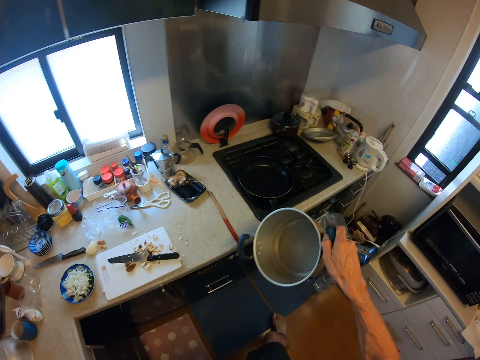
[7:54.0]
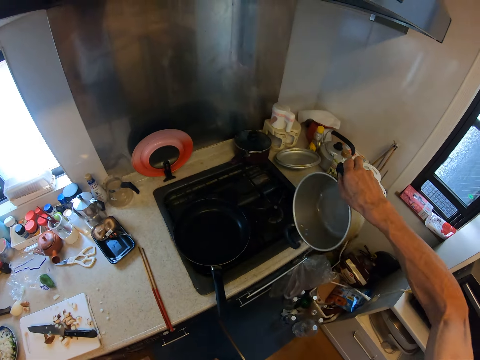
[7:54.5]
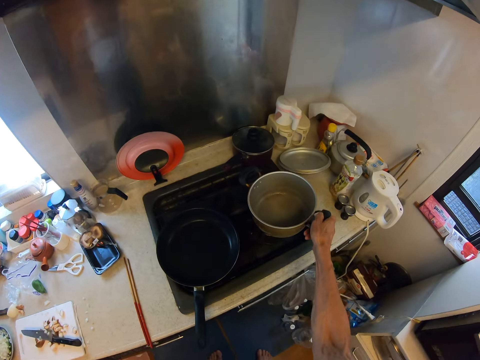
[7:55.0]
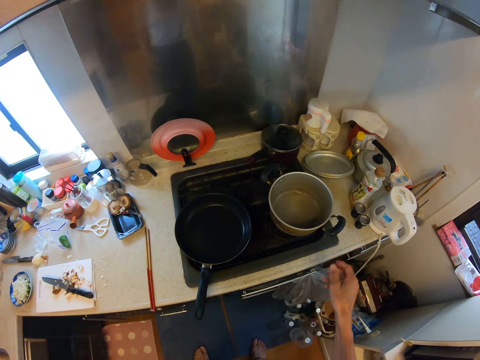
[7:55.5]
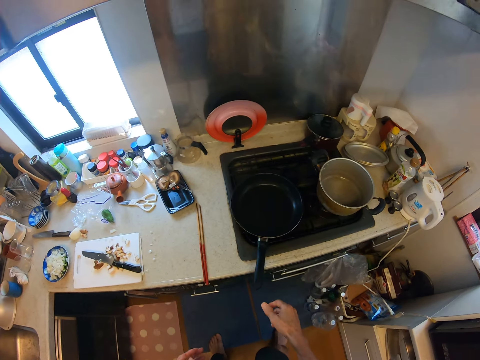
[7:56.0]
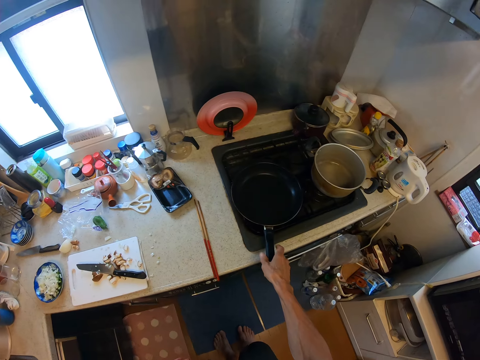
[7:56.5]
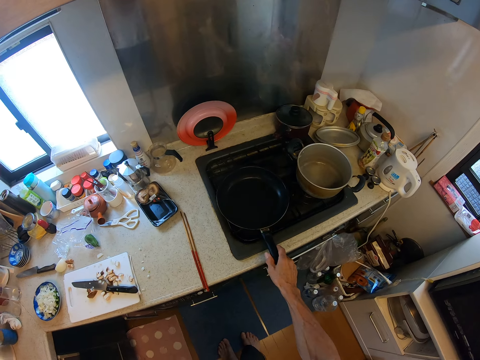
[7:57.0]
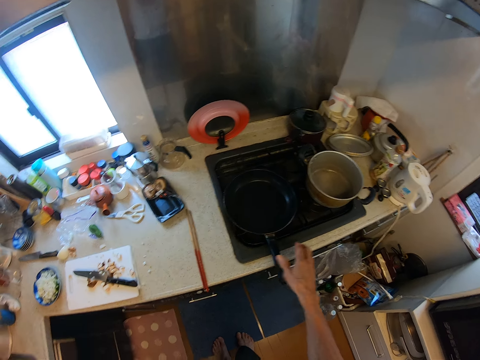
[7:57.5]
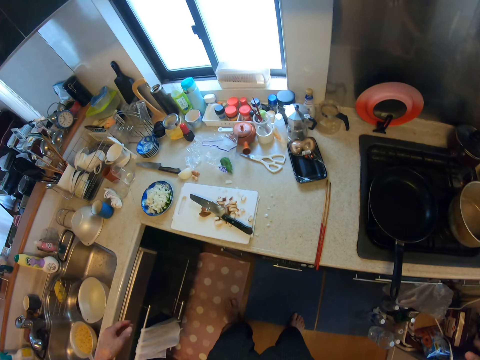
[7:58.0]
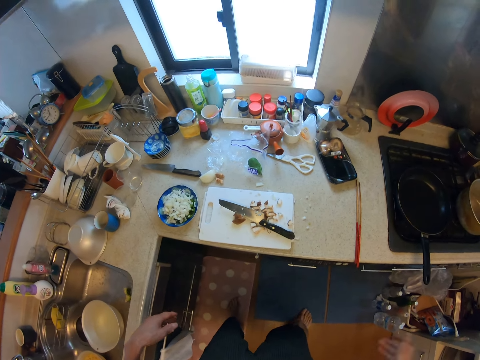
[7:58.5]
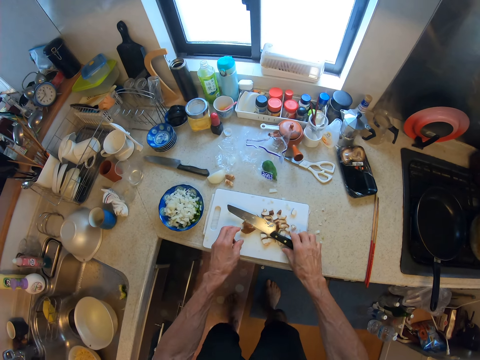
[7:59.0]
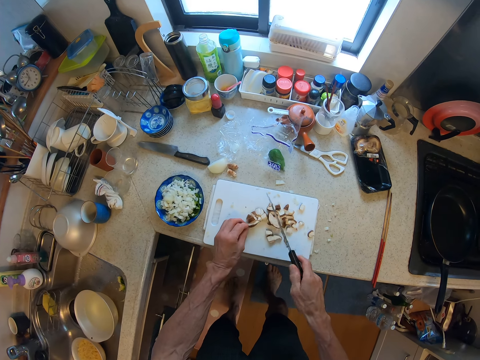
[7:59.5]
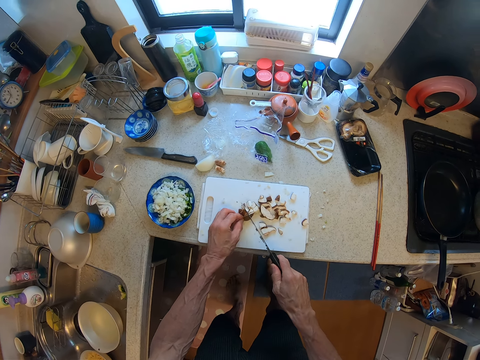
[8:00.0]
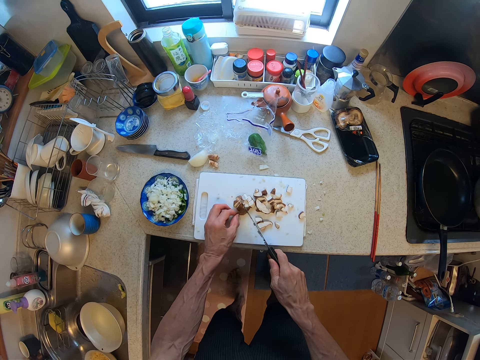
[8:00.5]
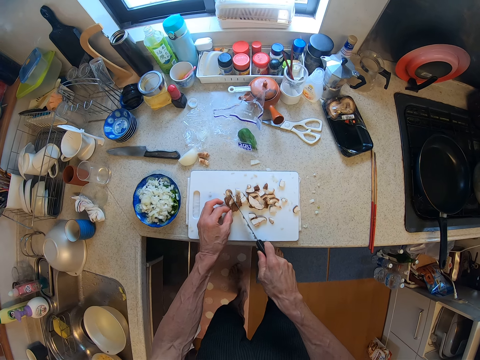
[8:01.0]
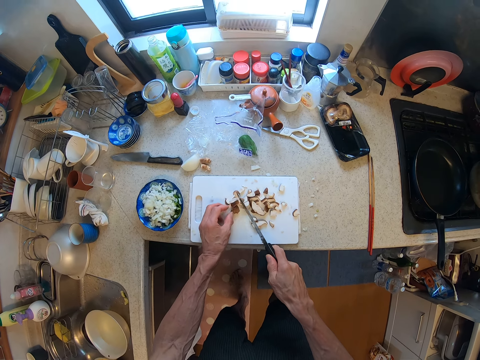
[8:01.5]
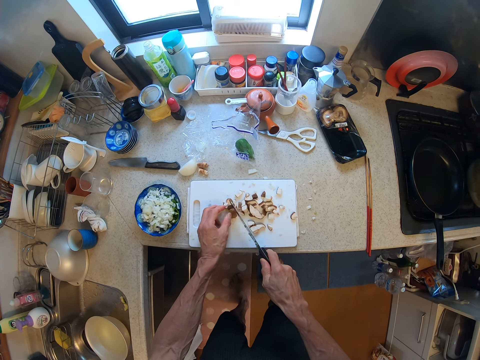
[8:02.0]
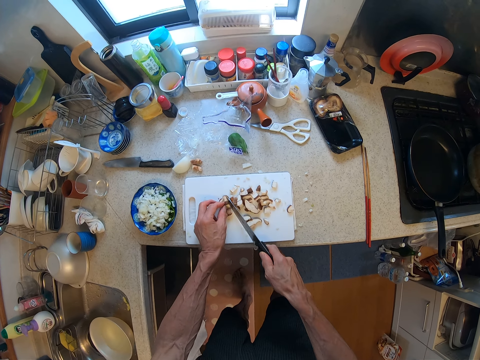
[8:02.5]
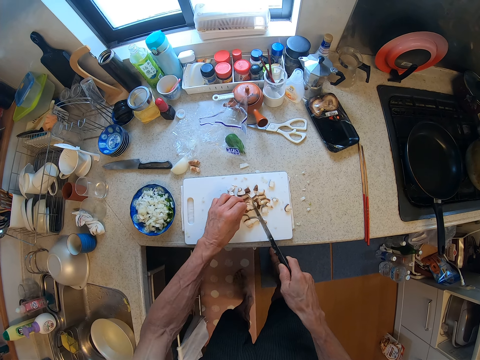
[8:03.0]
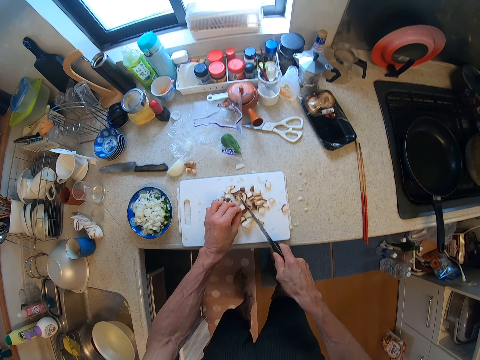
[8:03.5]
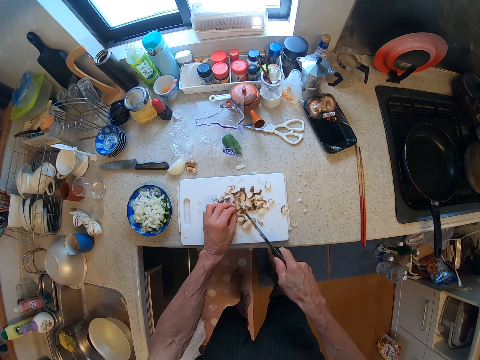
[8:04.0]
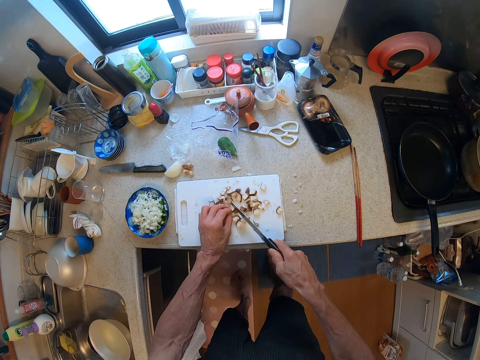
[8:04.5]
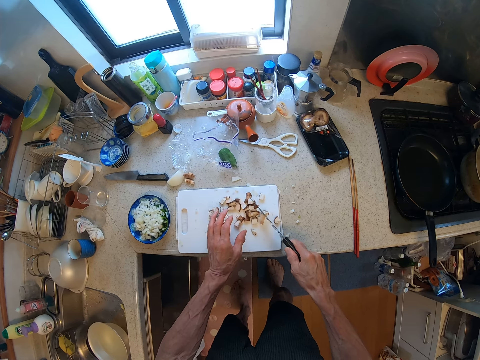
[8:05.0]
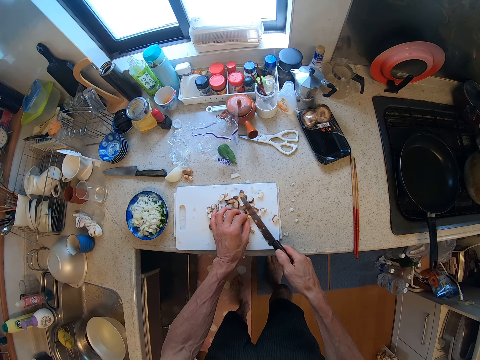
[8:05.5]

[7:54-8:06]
The camera wearer picks the cooking pot from a countertop. They tilt the cooking pot. They place the cooking pot on a cooker. They hold a frying pan handle. They turn to the chopping board. They pick a knife from the chopping board. They chop the mushroom on the cutting board into pieces with the knife.

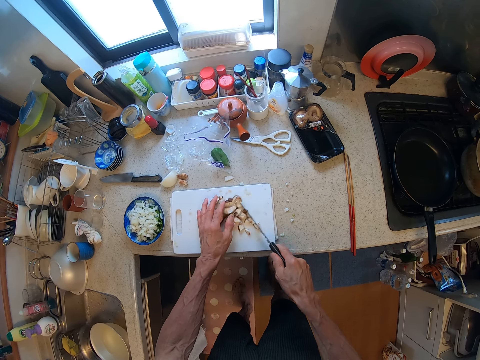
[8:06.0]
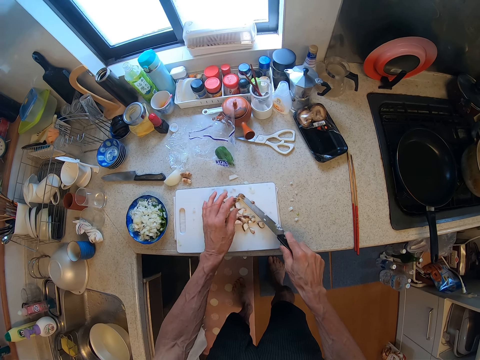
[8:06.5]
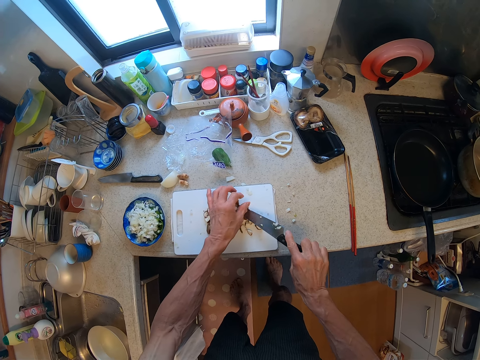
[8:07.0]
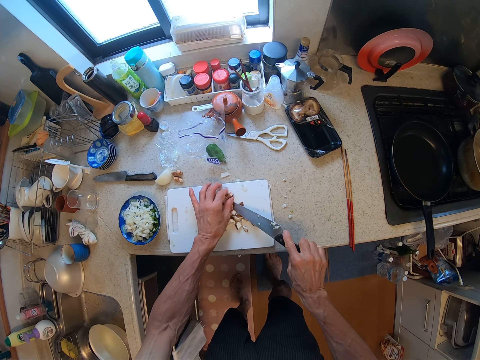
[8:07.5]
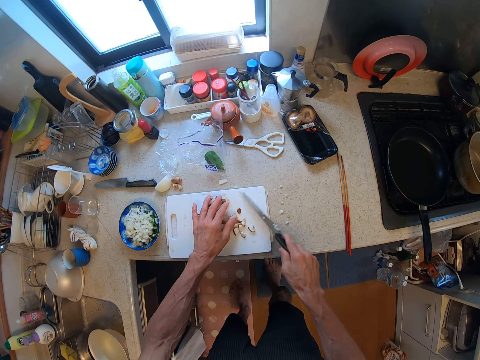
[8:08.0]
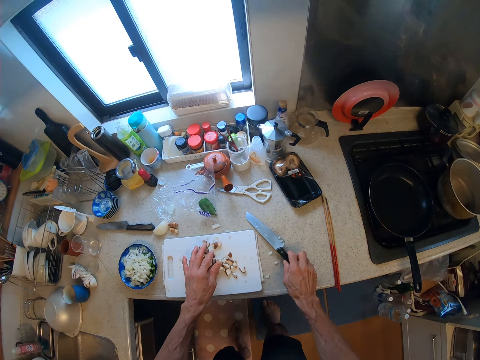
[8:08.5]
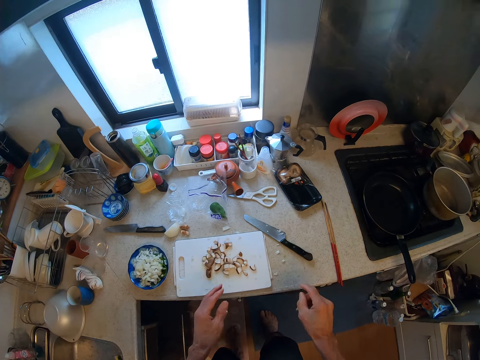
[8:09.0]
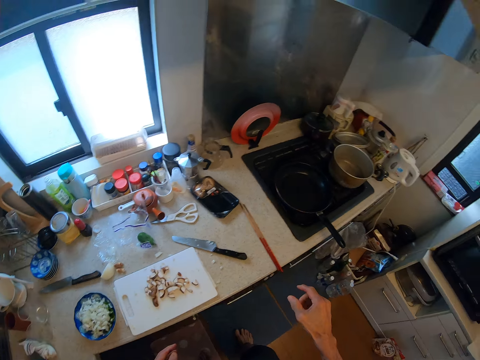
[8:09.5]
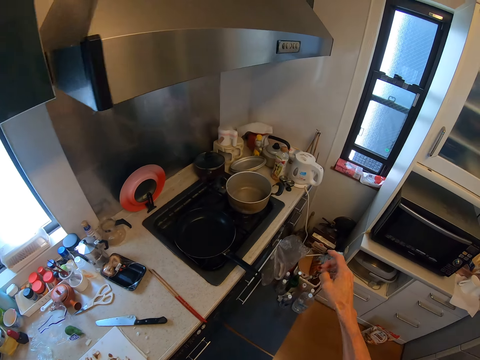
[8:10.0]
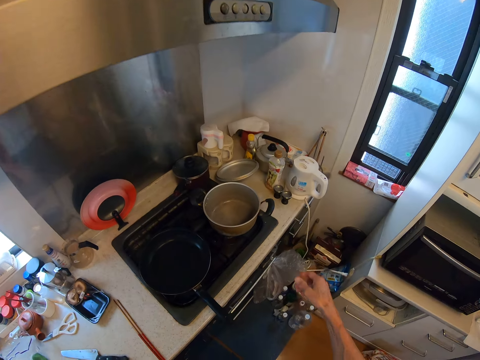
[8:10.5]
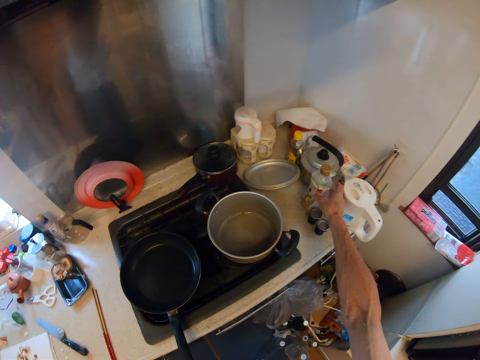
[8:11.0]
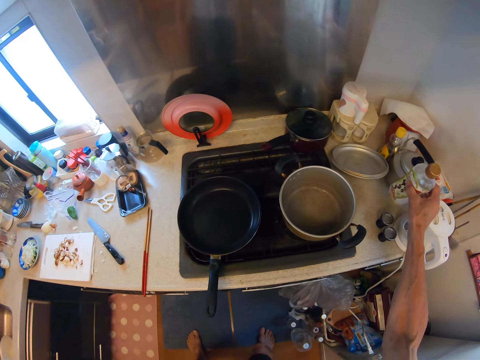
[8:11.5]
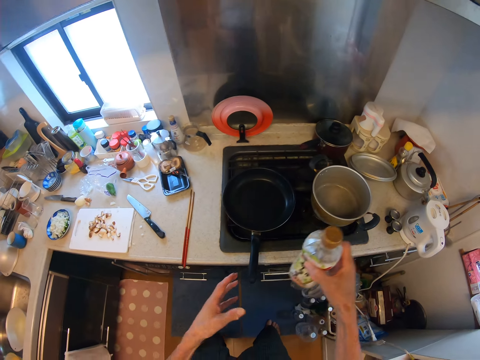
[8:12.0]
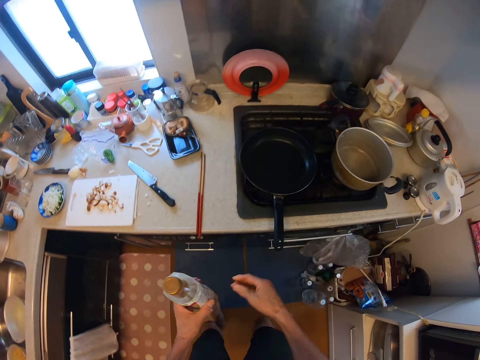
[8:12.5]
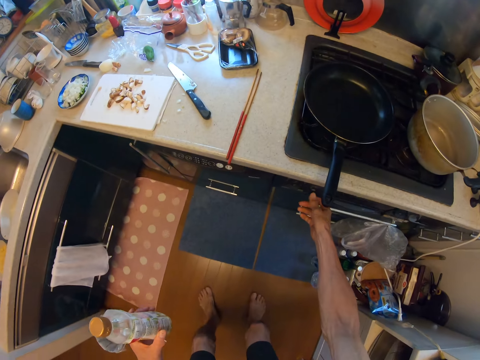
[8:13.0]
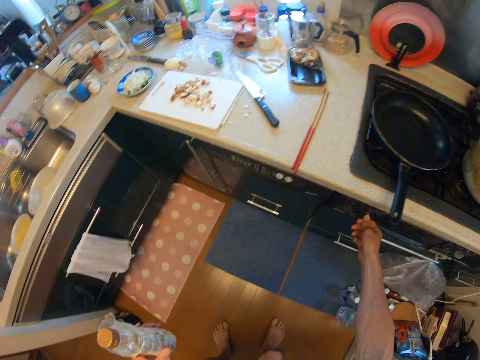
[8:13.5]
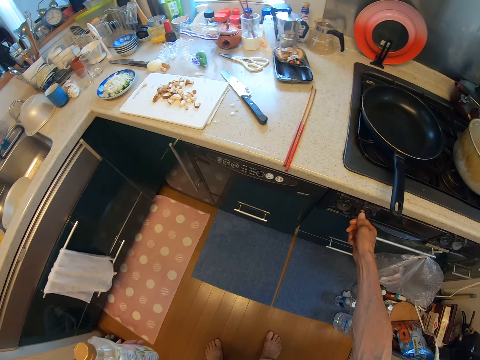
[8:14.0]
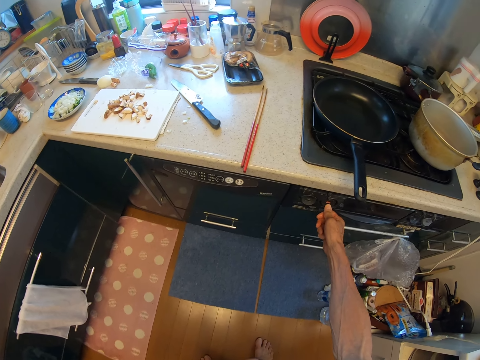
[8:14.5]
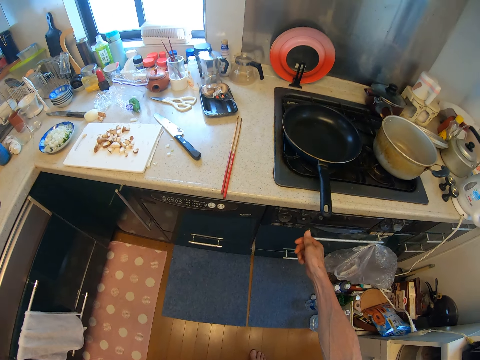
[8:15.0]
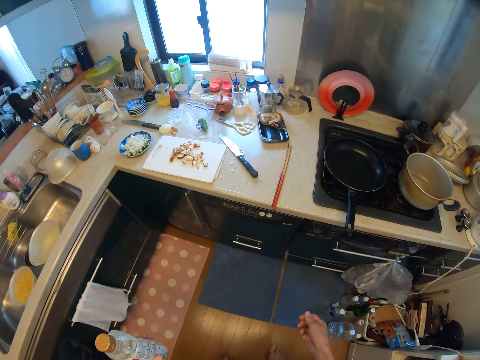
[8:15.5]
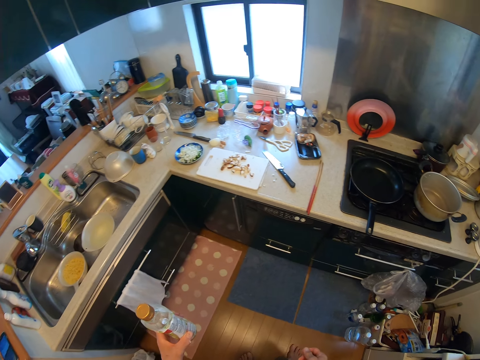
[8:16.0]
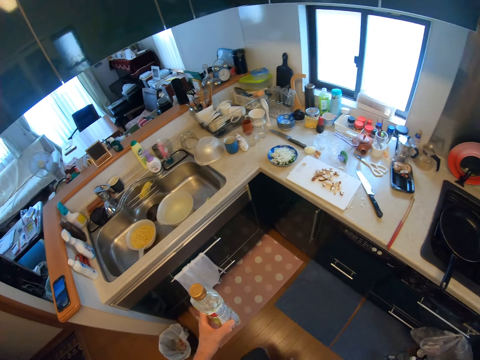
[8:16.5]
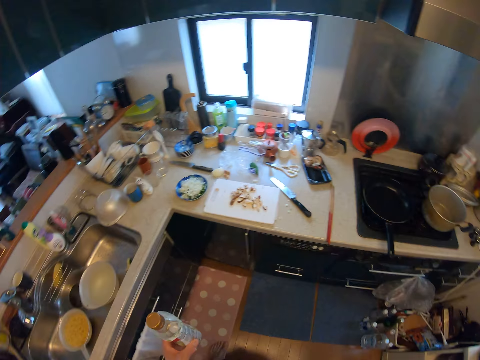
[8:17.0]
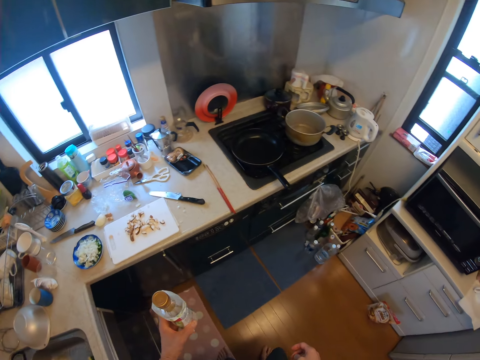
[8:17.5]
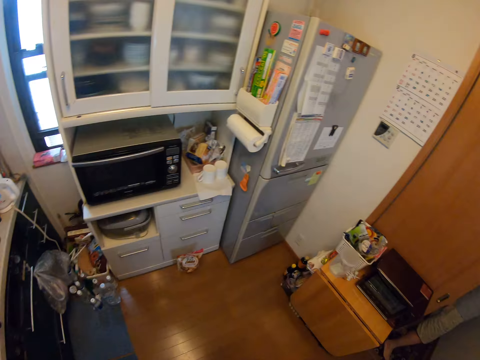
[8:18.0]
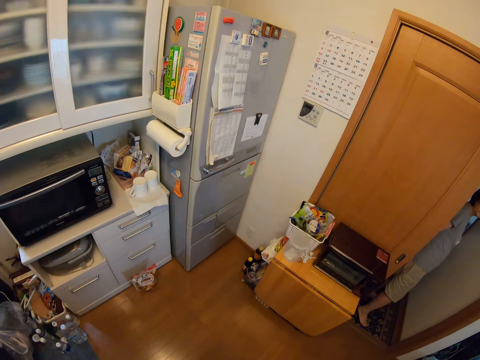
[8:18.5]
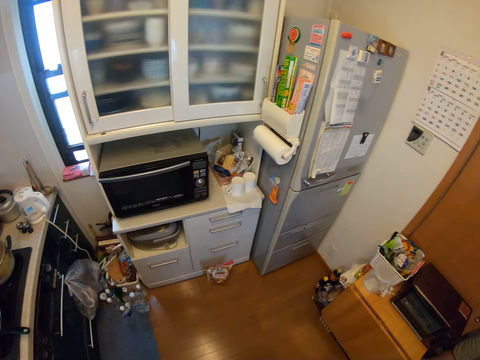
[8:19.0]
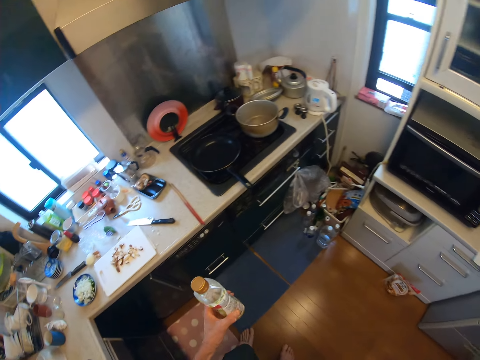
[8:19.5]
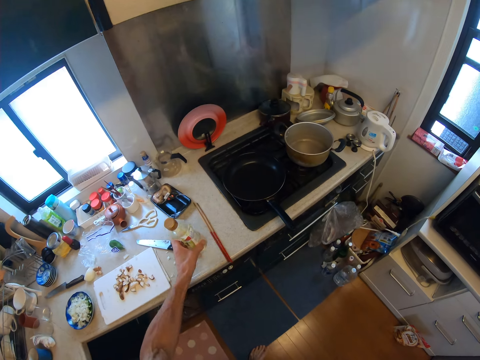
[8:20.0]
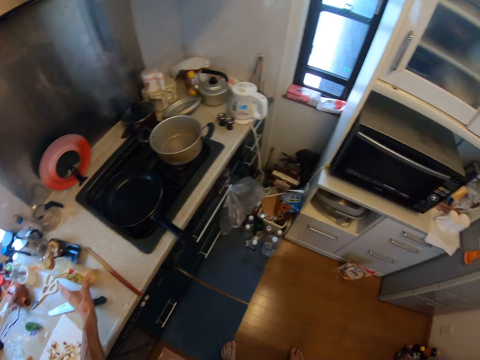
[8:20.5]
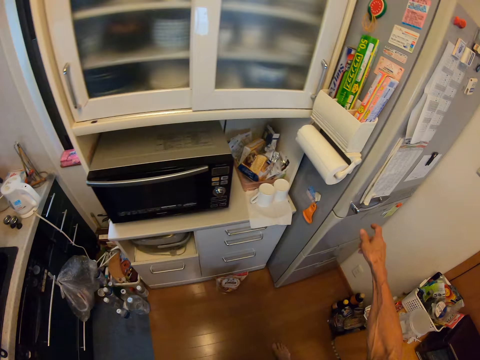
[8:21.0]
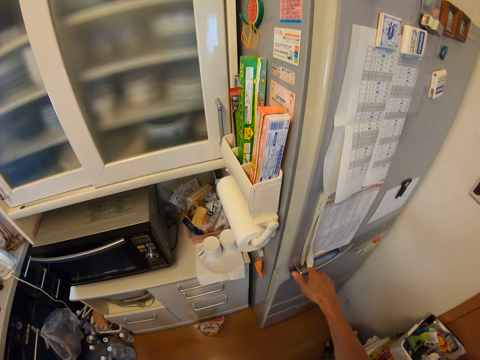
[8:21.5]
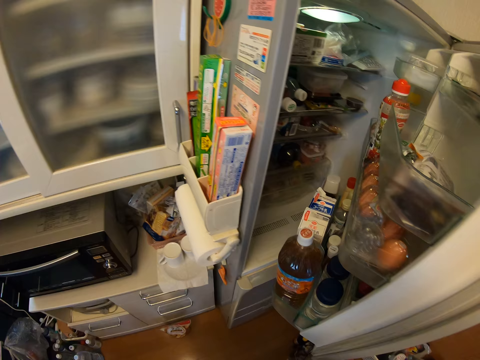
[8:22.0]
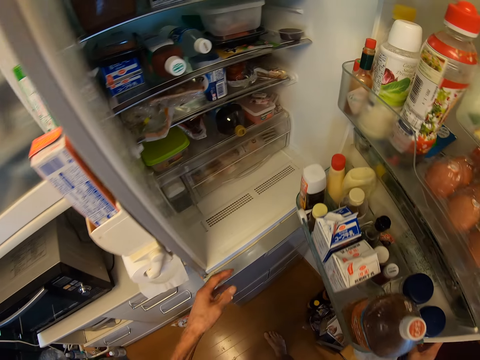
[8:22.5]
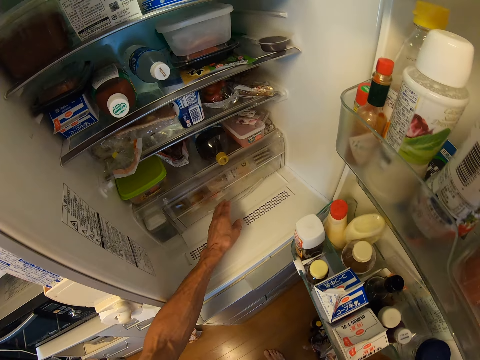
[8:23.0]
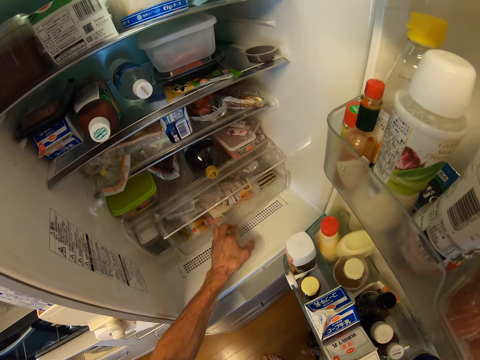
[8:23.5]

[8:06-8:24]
The camera wearer removes a mushroom cap piece from the knife. They put together the mushroom cap pieces. They turn the knife. They remove the mushroom cap pieces from the knife. They put together the mushroom cap pieces. They place the knife on a countertop. They turn to the cooker. They pick a Japanese cooking oil from the countertop. They switch on the cooker. They adjust the control of the cooker. They turn to a man. The man stands at the door. The camera wearer turns to the countertop. They place the Japanese cooking oil on the countertop beside the cutting board. They turn to the fridge. They open the fridge door. They pull a crisper drawer.
